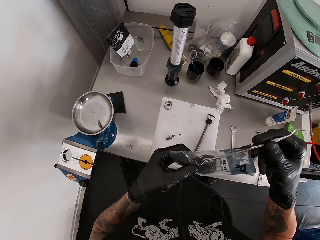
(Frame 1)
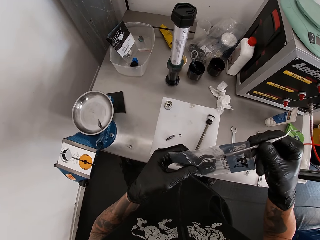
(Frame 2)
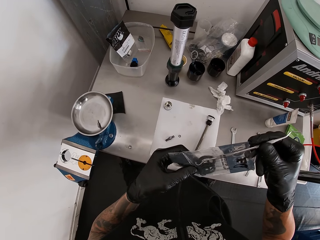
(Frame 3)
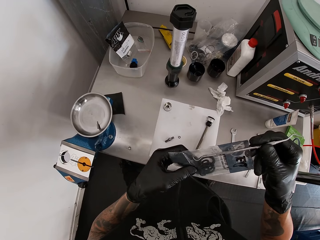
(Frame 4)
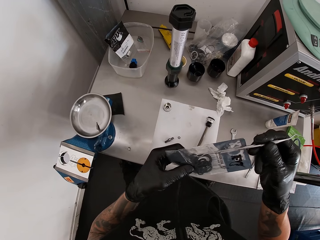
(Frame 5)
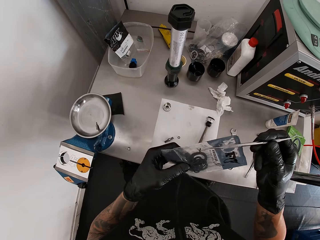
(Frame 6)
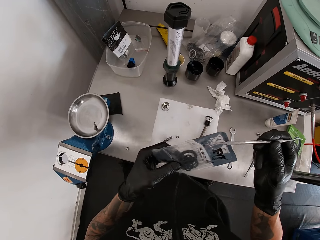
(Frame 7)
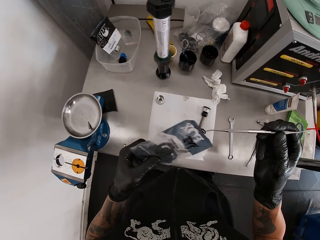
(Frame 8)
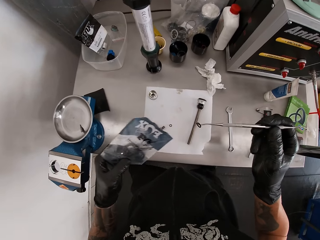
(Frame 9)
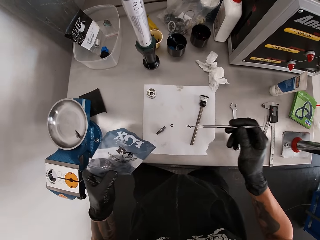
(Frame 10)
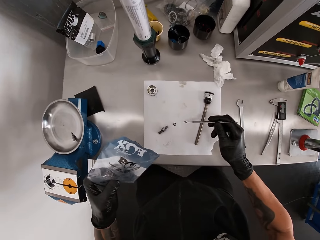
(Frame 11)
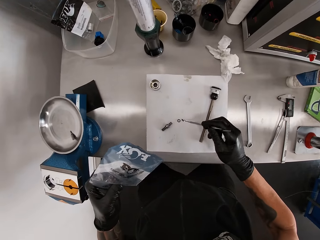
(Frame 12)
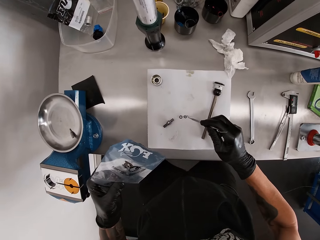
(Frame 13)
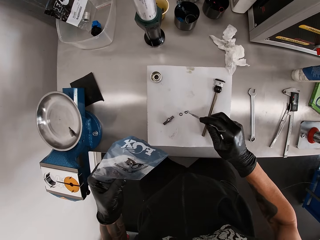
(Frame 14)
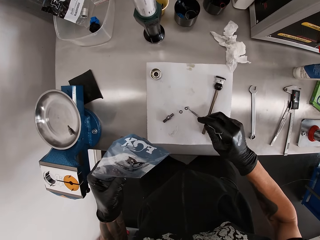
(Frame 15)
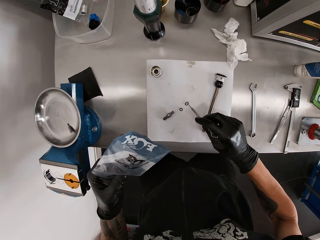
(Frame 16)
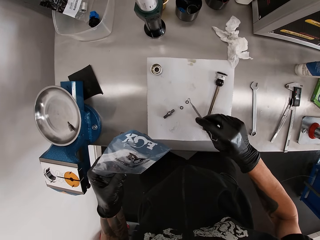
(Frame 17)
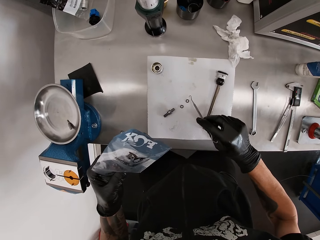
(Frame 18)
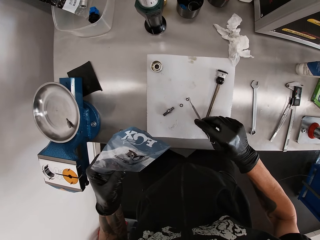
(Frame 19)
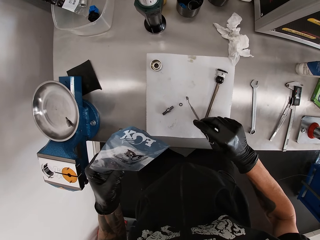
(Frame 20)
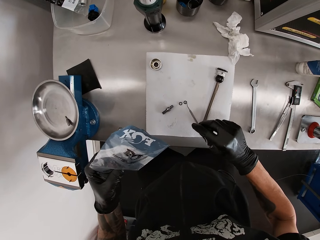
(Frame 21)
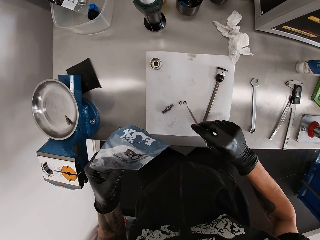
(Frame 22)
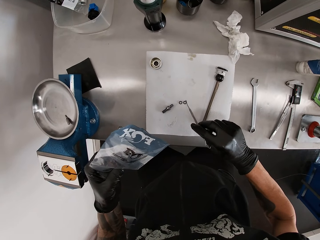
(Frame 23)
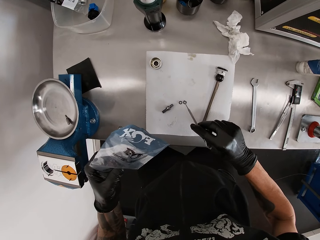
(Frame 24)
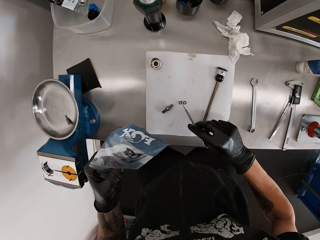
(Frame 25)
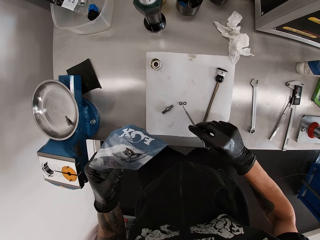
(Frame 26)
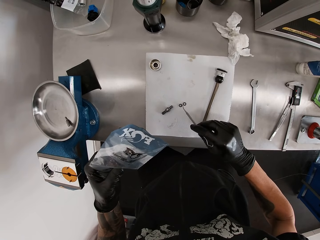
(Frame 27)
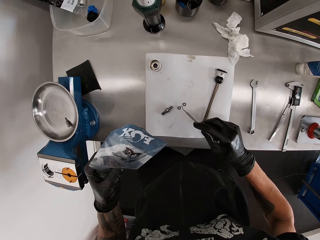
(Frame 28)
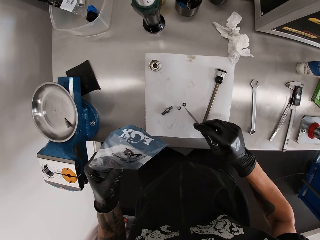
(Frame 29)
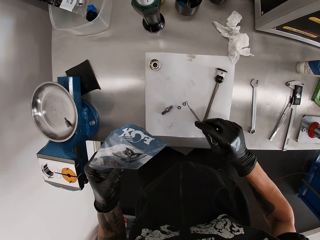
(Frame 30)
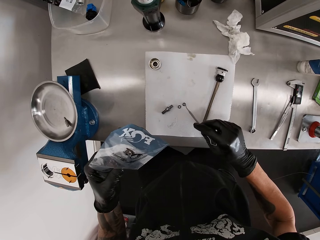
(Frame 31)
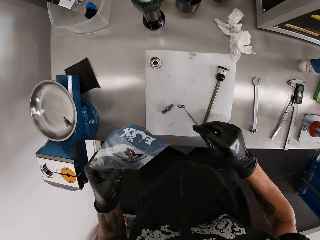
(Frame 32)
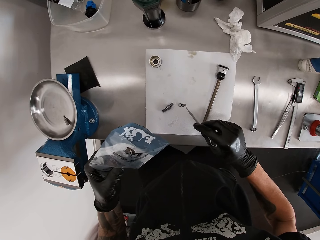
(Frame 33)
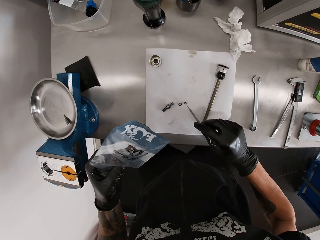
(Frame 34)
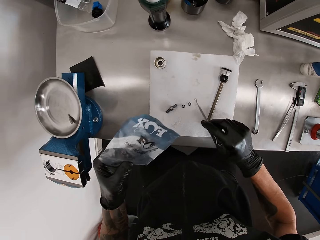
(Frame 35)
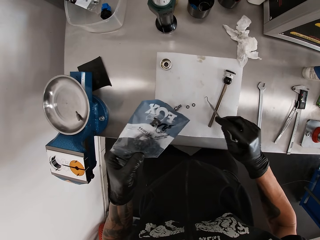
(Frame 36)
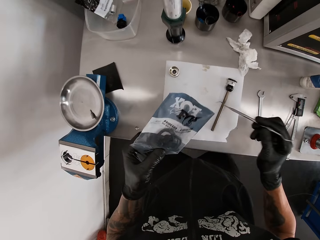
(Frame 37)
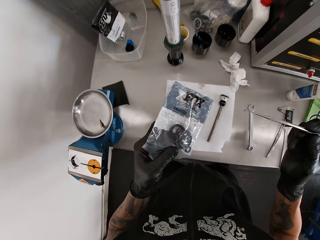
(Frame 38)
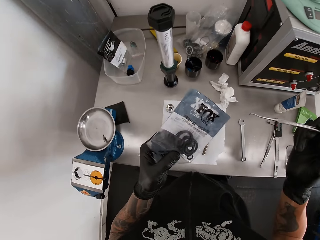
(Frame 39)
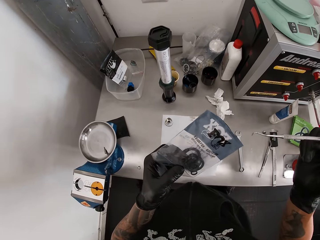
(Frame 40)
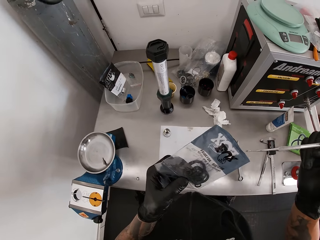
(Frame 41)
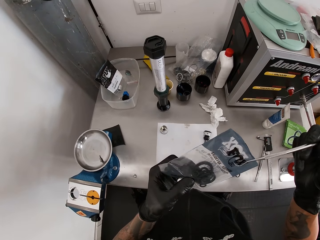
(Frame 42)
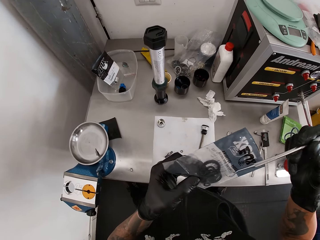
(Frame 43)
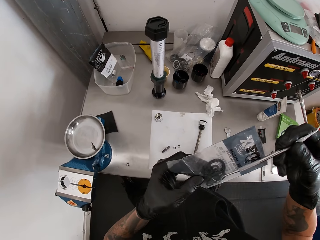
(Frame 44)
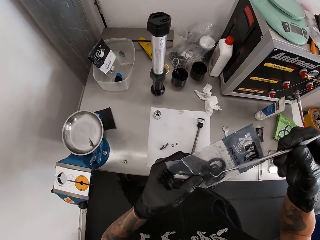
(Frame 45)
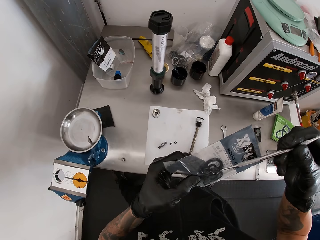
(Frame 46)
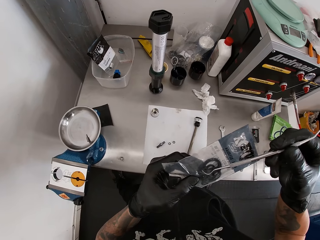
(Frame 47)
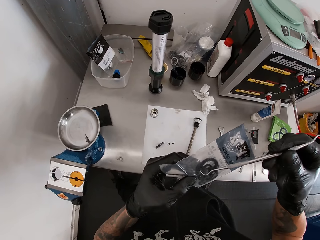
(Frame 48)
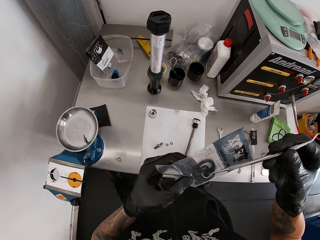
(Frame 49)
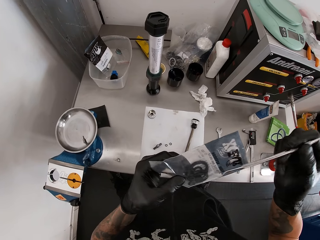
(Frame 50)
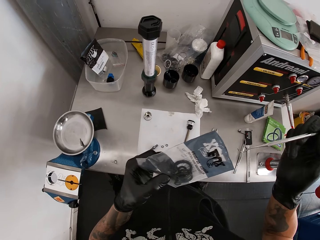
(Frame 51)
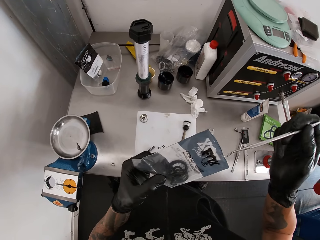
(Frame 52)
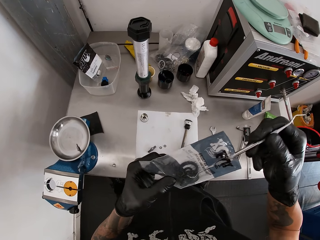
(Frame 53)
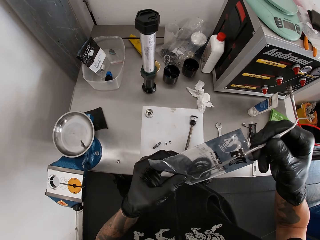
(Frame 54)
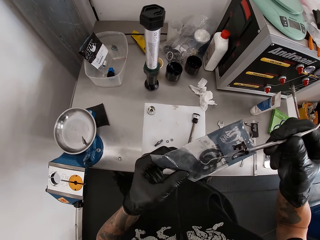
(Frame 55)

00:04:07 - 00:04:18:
The camera wearer picks up a gasket or rubber ring from the nylon with the hook and pick in his right hand. He drops the gasket on the hook and pick on the table. He moves the gasket on the table with the hook and pick in his right hand. He does this repeatedly. He searches the nylon in his left hand with the hook and pick in his right hand. He picks up the rubber ring.

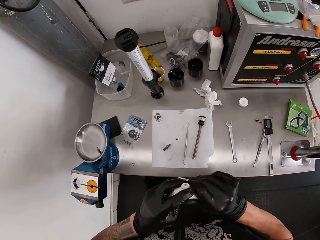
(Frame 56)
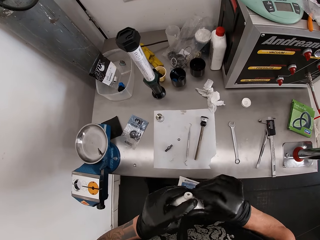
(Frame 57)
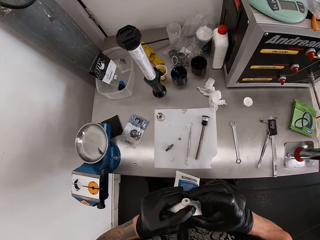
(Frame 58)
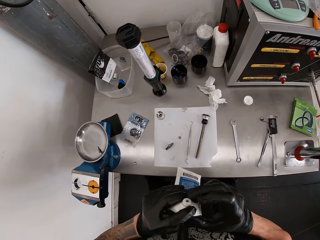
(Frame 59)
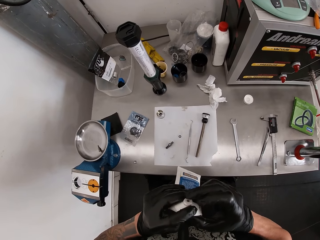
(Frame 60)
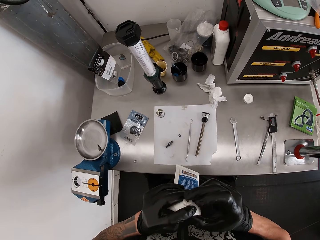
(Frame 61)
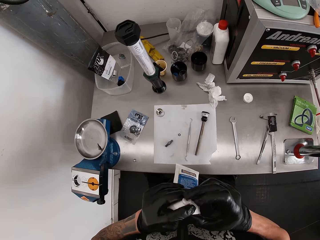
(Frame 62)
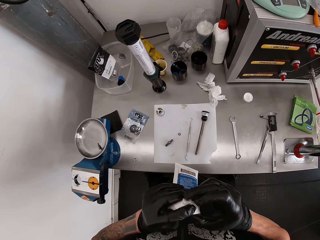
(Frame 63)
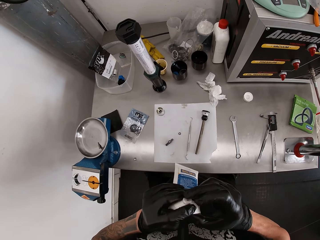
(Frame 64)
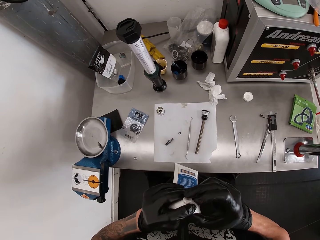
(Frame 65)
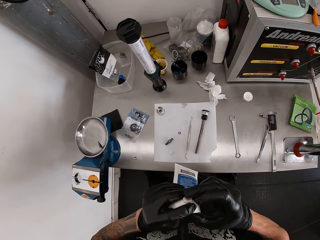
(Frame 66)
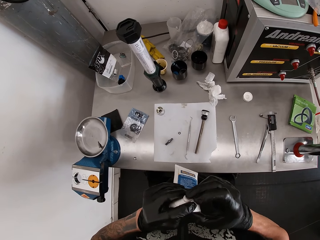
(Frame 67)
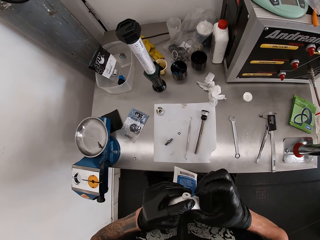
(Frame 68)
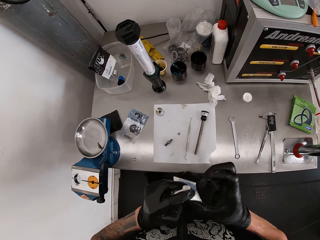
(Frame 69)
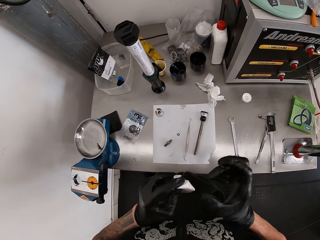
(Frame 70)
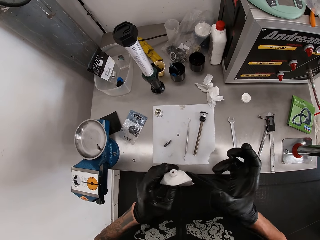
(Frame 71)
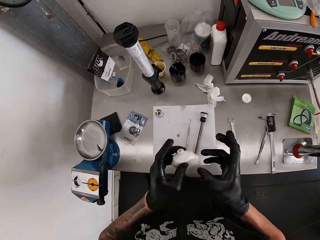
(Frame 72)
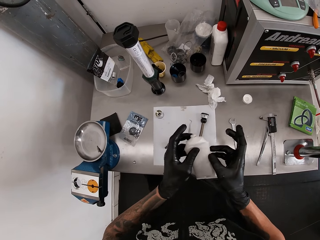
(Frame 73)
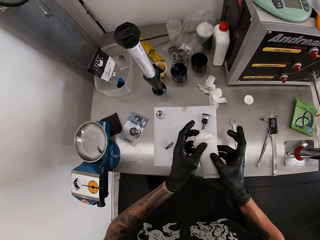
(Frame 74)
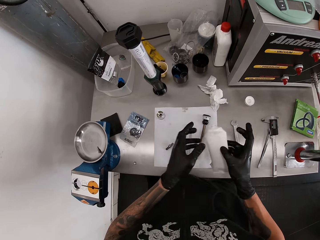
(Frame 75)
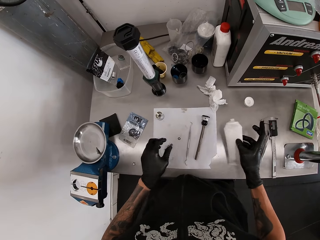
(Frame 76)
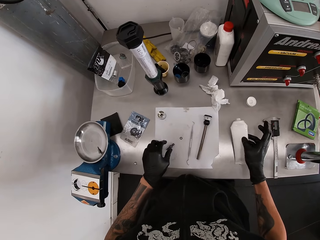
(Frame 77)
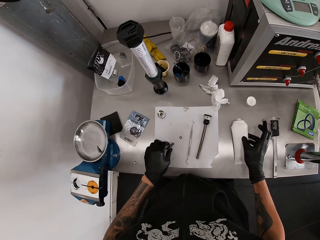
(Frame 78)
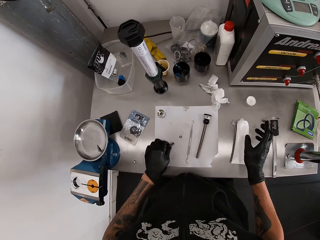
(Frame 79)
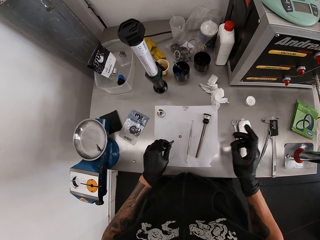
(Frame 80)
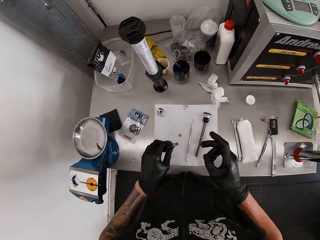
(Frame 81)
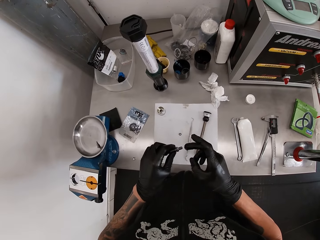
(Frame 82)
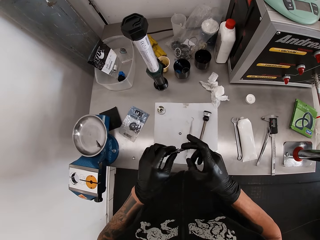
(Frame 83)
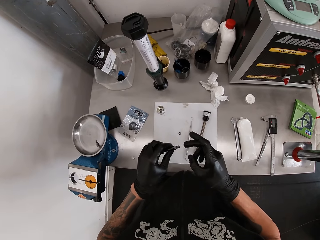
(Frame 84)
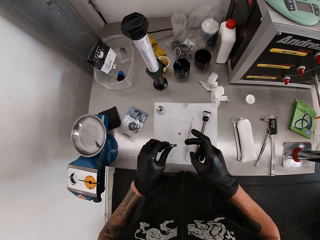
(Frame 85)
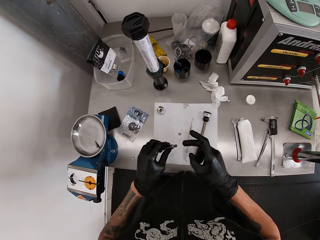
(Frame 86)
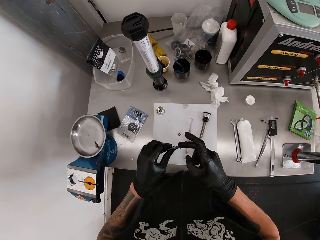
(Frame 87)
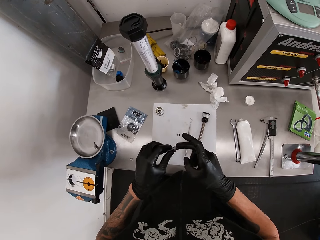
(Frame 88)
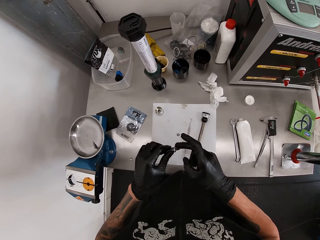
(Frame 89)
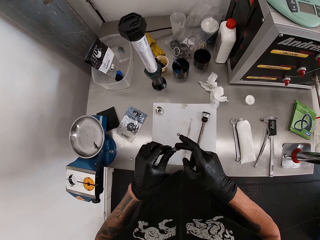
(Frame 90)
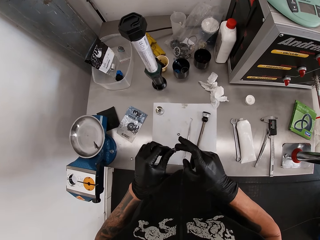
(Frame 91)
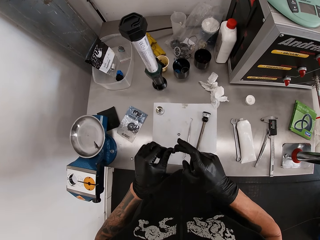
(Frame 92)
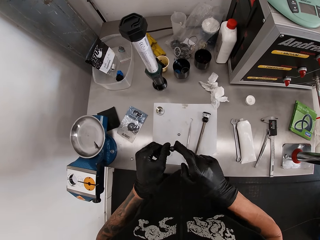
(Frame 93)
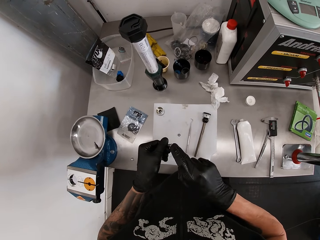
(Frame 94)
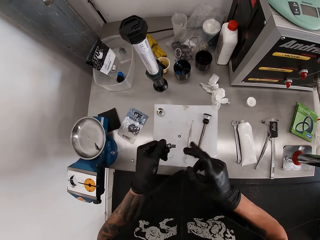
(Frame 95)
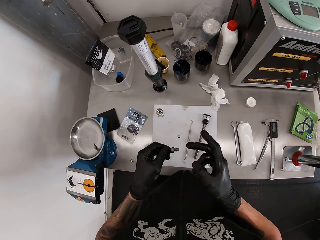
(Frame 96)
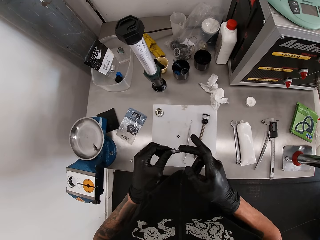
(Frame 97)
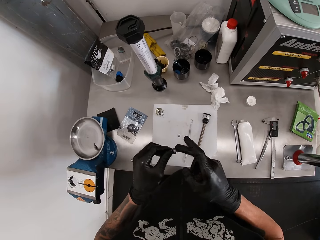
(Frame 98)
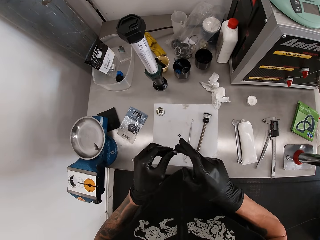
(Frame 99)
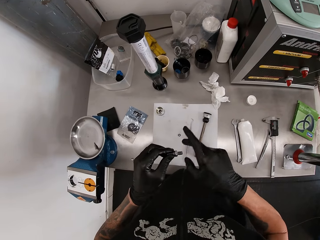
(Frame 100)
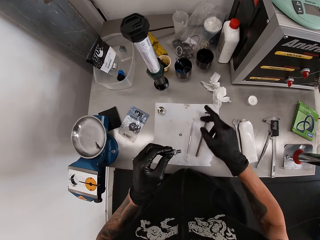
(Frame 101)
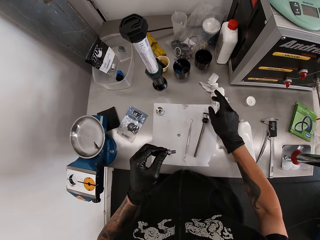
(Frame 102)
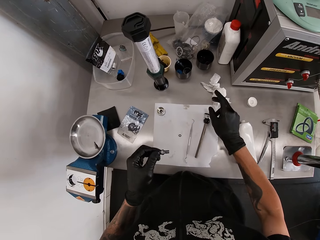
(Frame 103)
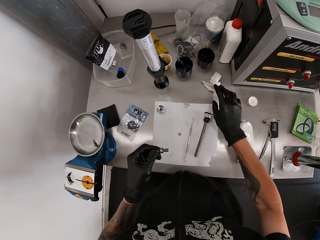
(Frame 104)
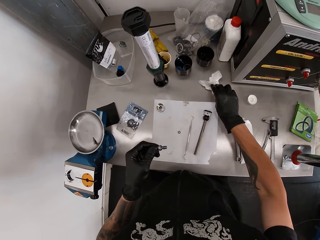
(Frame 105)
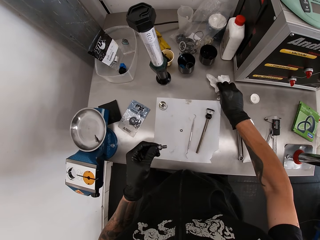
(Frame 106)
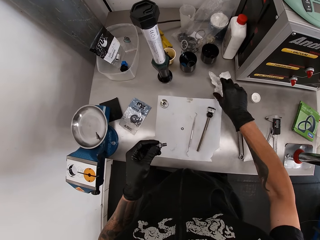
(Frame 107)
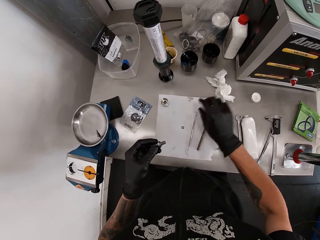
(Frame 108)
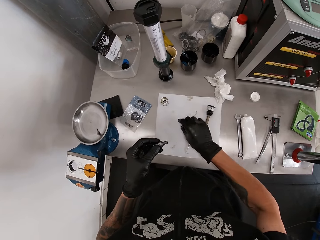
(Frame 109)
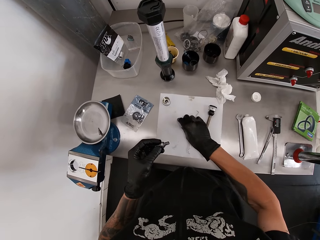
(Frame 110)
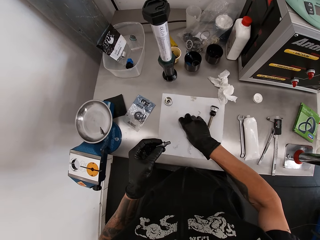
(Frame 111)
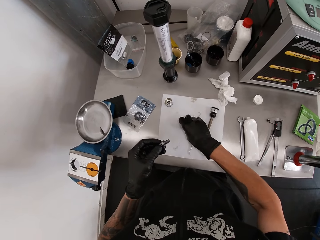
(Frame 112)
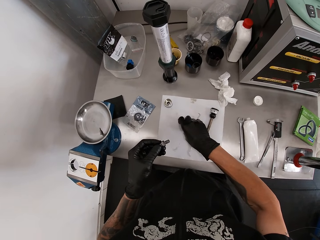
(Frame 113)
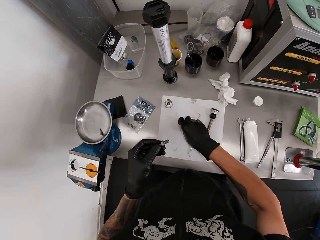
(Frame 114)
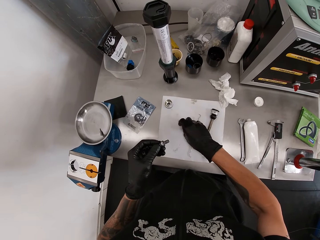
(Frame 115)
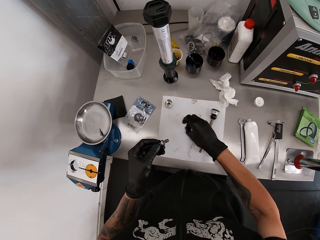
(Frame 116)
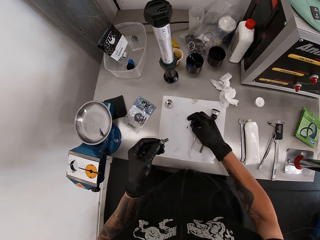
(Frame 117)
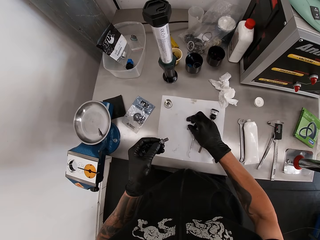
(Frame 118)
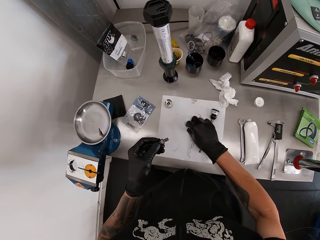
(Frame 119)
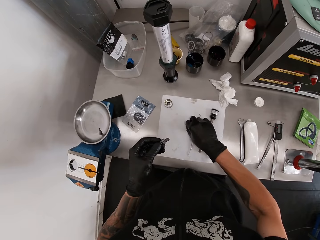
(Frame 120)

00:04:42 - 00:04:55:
The camera wearer applies liquid from the tube on his right hand with both hands. He takes something from the tube. He passes the tube in his left hand to his right hand. He drops the tube in his right hand on the table. He picks up a threaded rod on the table with his left hand. He applies the cream on his right hand to the threaded rod in his left hand. He touches a tissue paper on the table with his right hand. He wipes his hand on the paper. He picks up the washer on the paper with his right hand.
